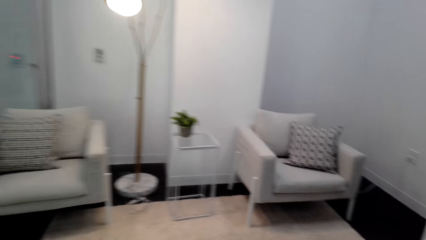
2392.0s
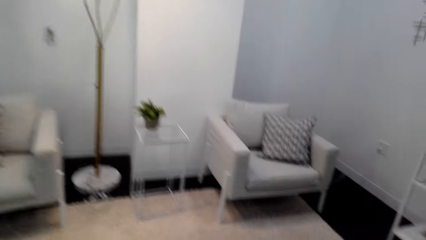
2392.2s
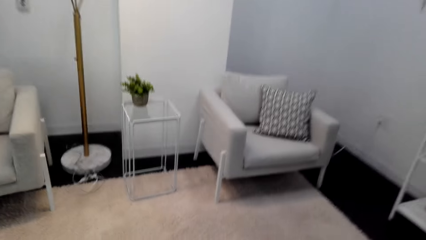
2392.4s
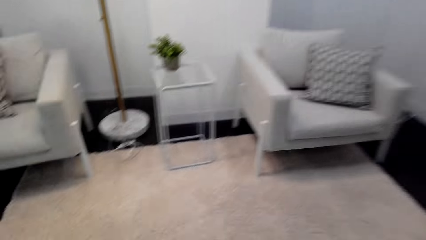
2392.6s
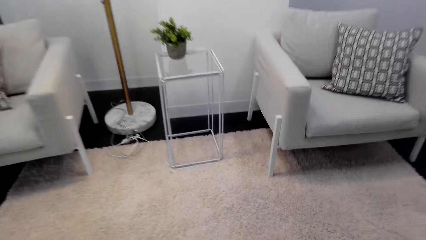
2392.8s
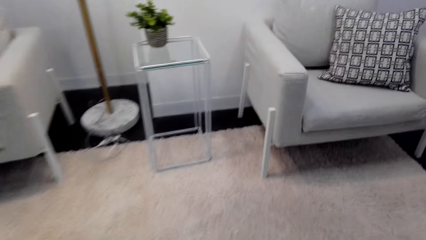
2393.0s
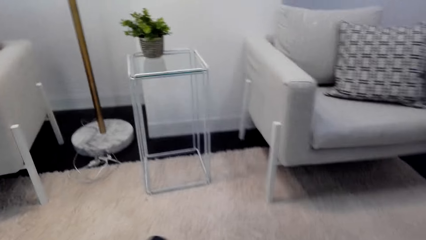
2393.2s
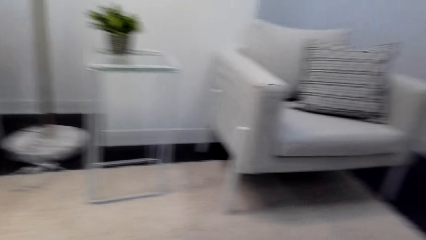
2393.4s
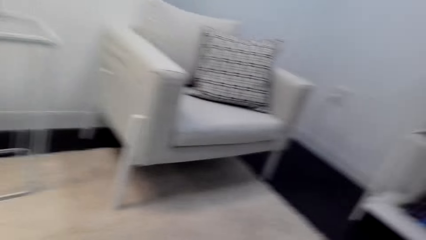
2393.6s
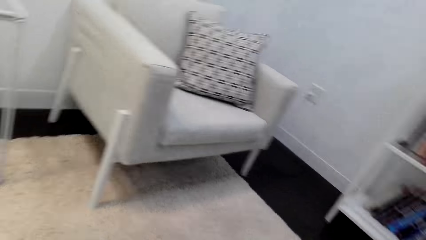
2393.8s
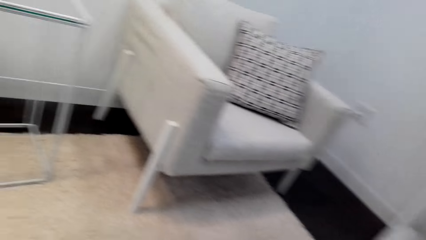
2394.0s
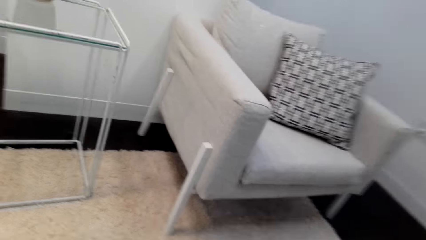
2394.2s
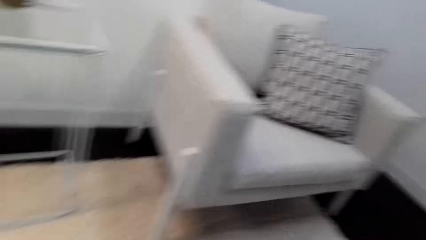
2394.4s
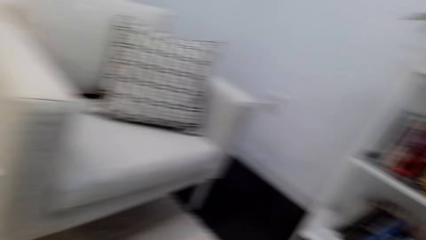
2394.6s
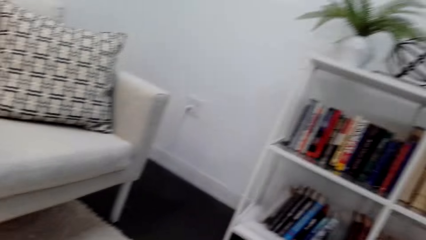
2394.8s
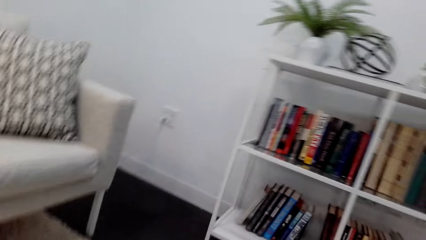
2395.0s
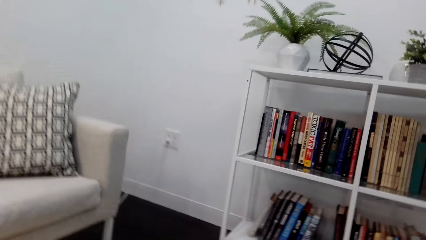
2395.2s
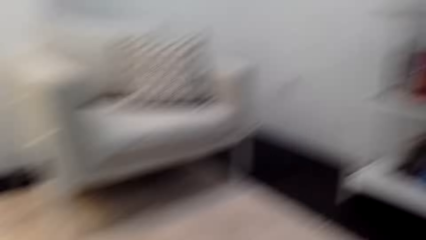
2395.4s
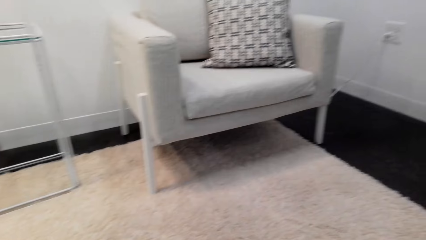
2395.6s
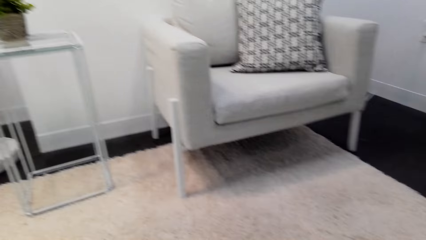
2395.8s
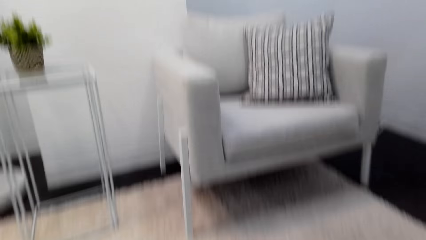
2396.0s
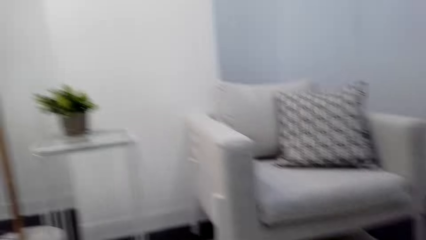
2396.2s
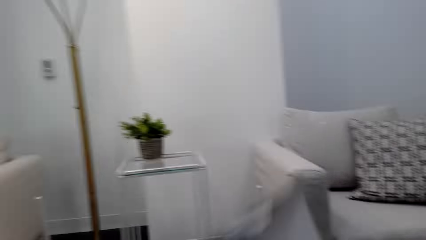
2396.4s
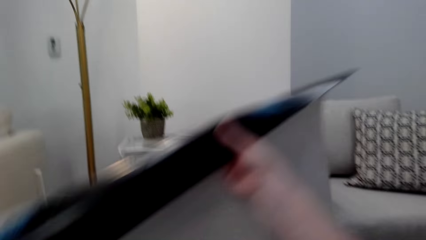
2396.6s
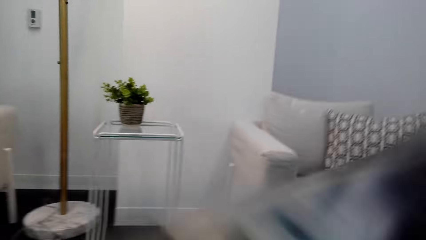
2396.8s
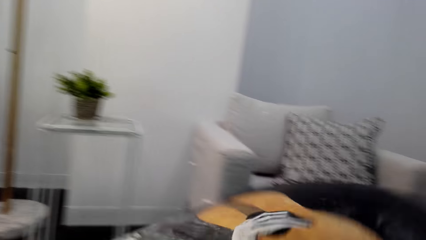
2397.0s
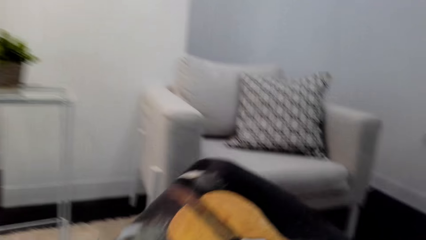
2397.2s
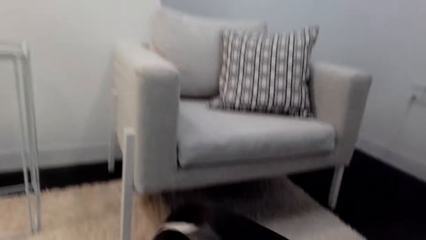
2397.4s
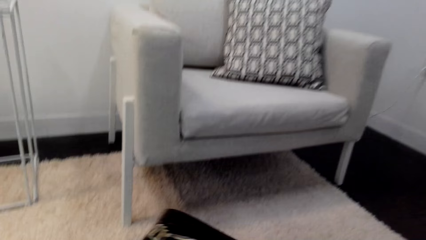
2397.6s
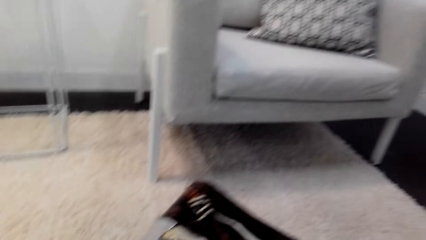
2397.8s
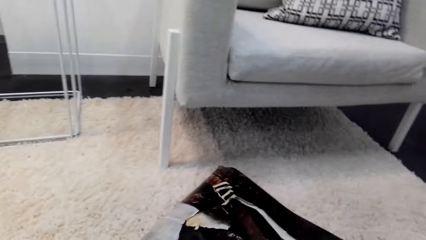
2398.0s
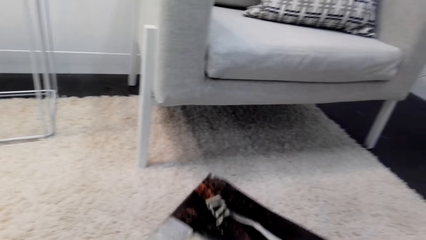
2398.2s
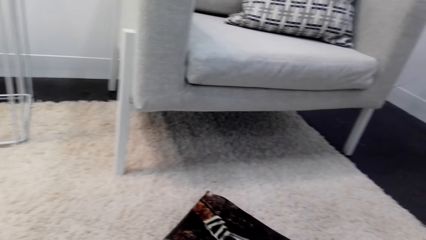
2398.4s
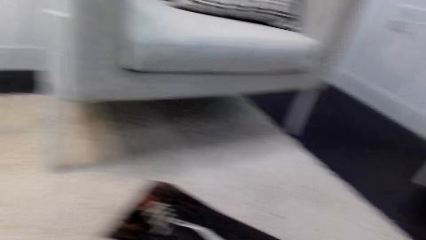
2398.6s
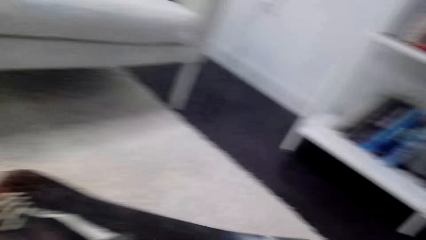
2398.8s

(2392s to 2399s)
The camera wearer unfolds the wall art. They lift the artwork. They place the artwork on the carpet.

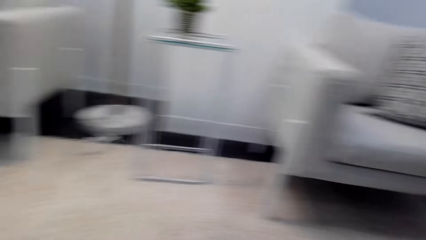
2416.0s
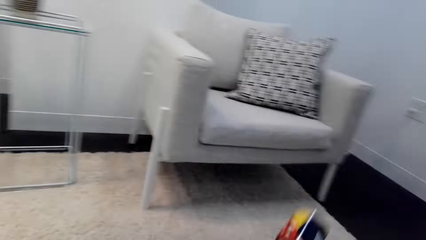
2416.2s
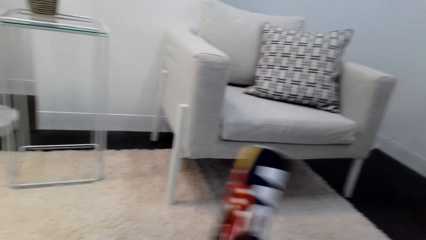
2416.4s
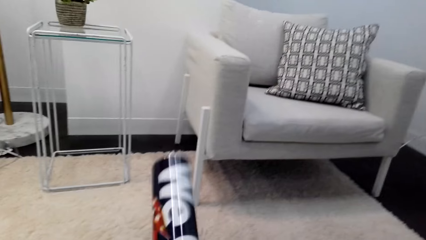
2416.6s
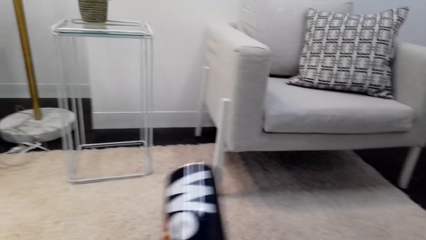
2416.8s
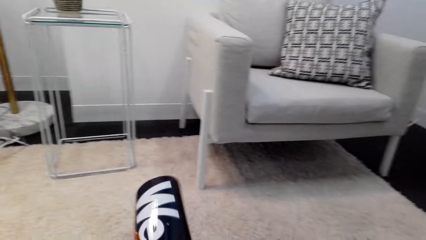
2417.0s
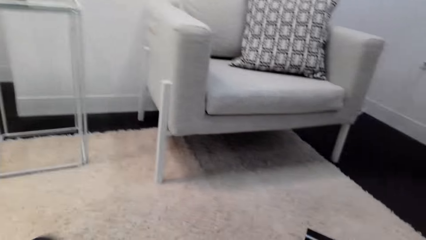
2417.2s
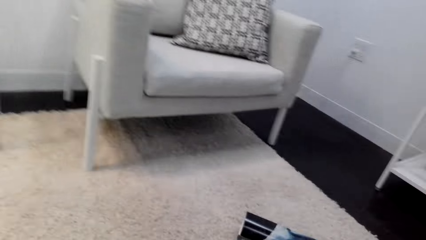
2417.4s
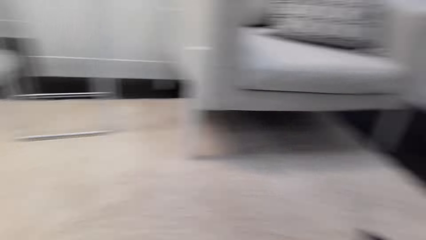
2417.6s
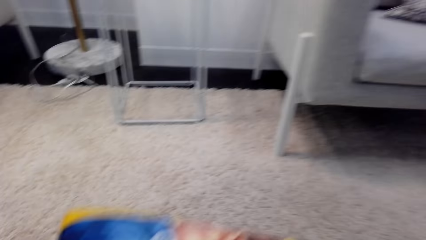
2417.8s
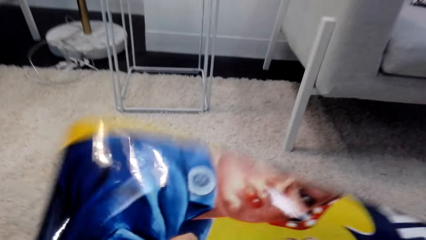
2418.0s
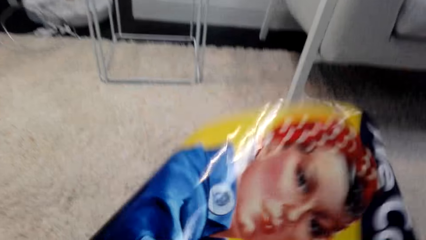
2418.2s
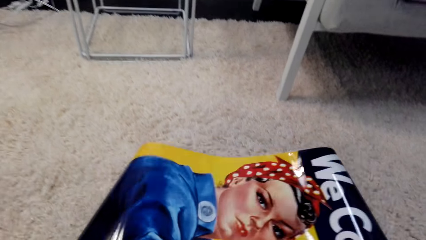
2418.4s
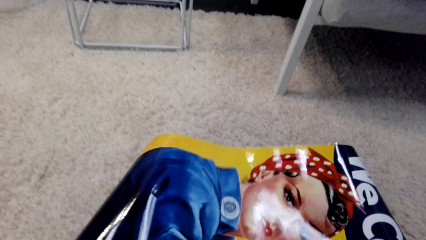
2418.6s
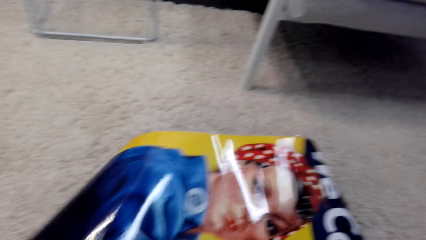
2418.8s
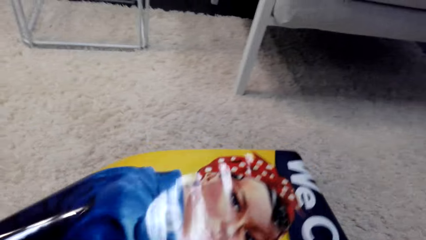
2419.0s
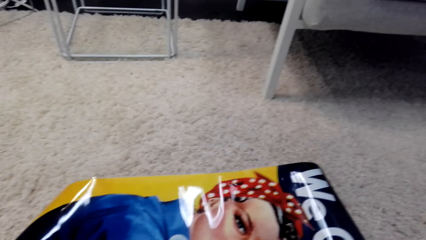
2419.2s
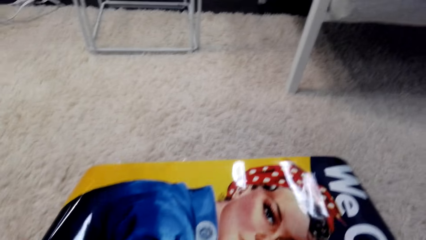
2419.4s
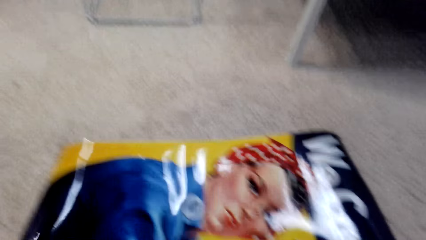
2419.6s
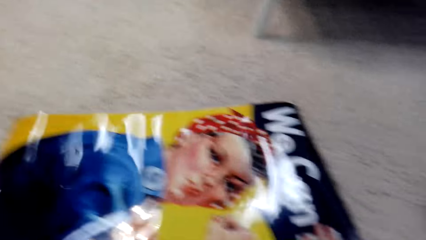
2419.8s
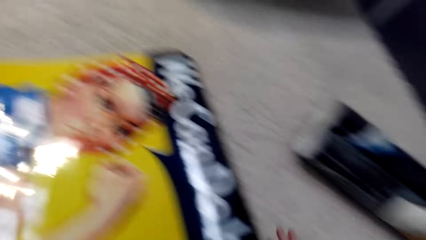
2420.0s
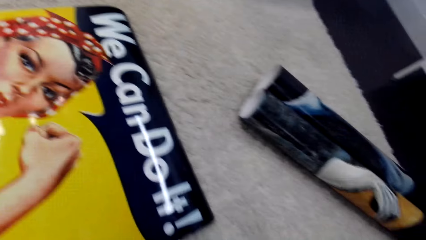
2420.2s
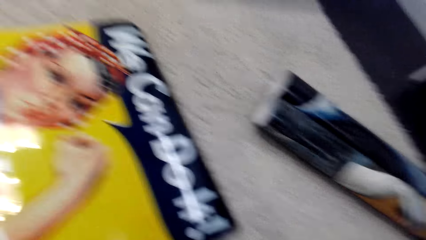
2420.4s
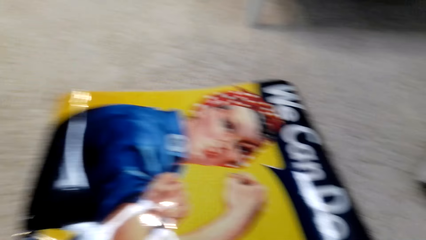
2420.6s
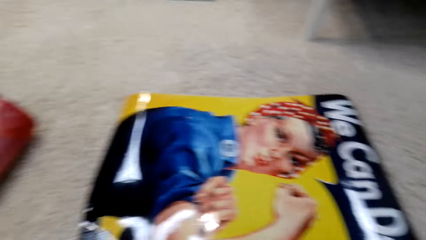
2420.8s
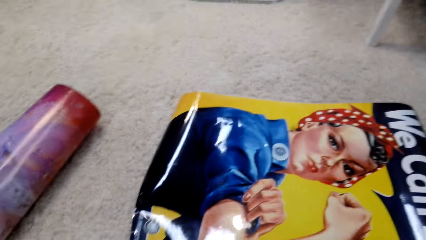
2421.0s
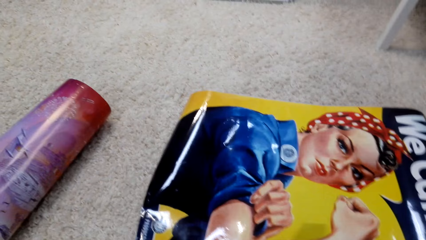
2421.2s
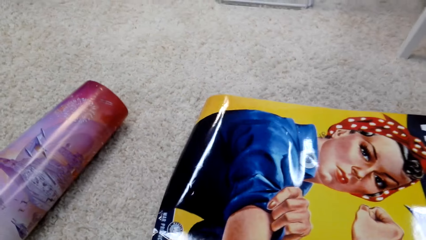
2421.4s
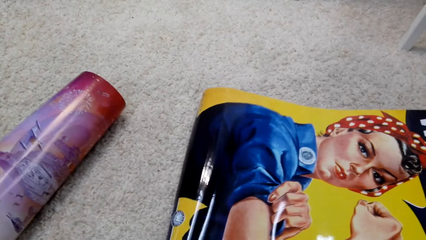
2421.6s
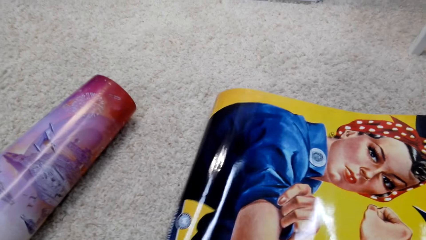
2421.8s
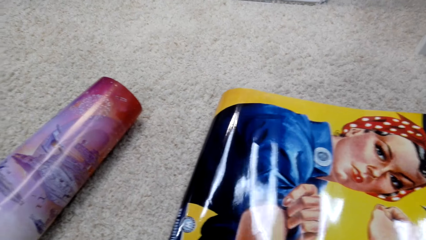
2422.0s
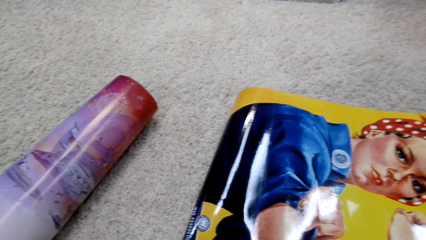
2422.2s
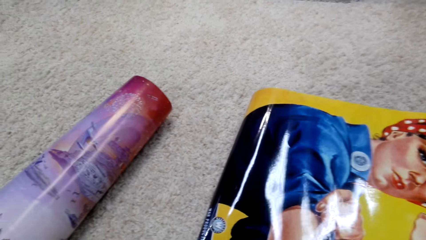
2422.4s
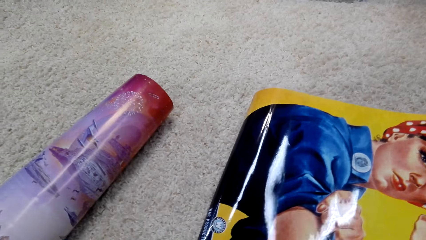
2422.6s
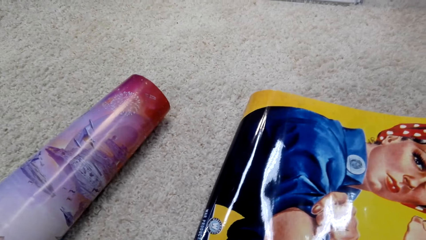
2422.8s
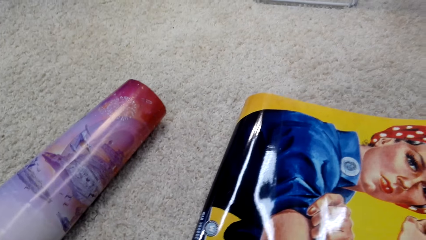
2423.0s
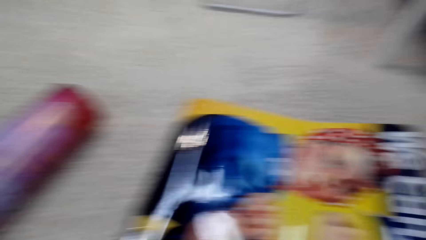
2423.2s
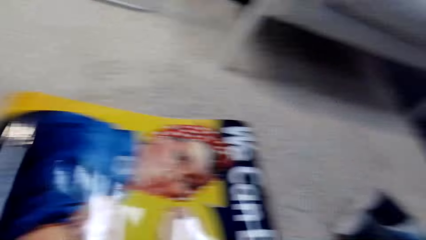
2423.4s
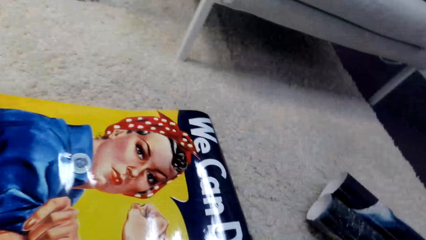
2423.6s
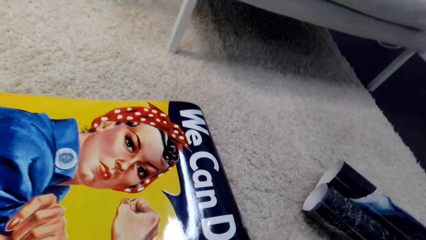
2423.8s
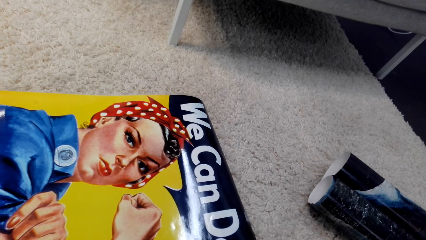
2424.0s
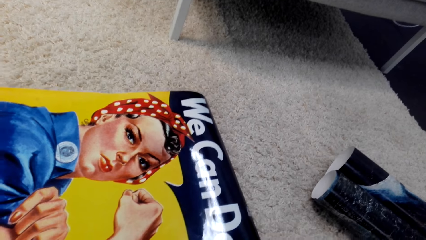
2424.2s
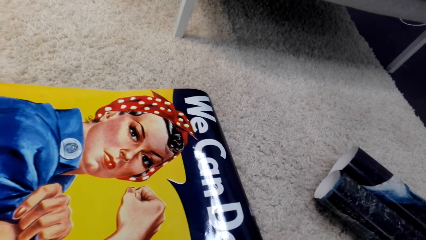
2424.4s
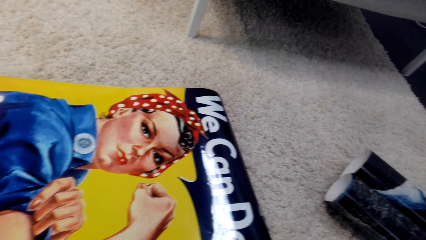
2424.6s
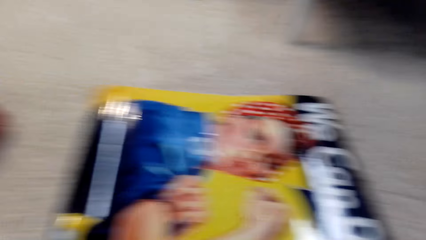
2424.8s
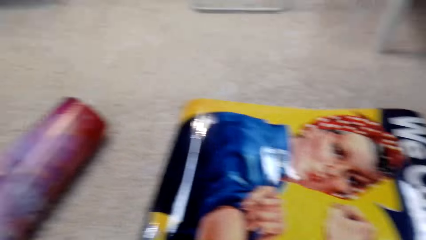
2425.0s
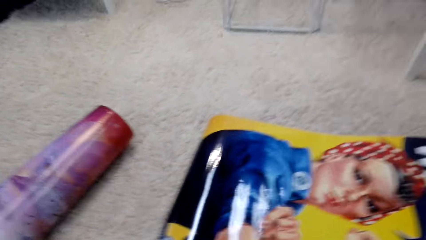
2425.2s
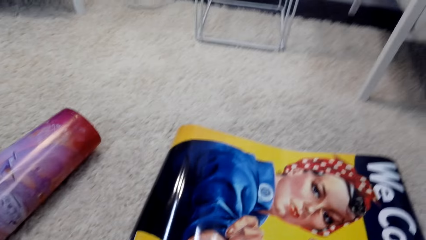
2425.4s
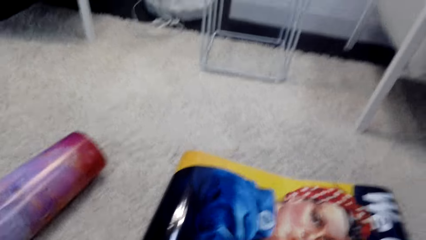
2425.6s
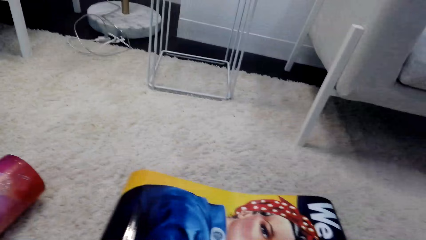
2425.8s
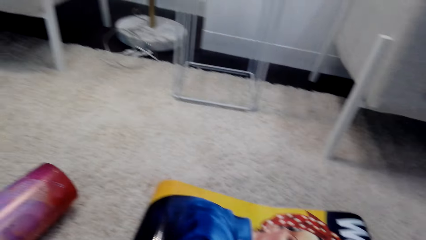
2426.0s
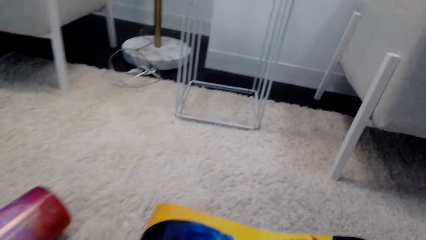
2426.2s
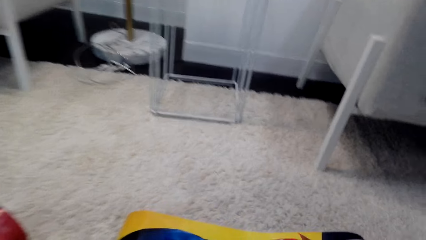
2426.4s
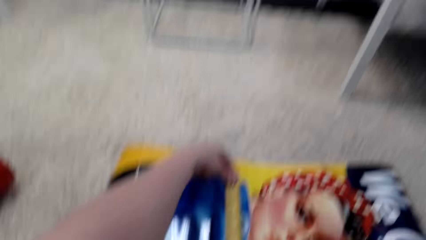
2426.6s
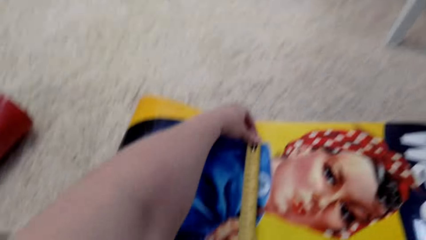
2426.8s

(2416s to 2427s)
The camera wearer unfolds the wall art. They fold the artwork. They lift the artwork. They spread the wall art.
